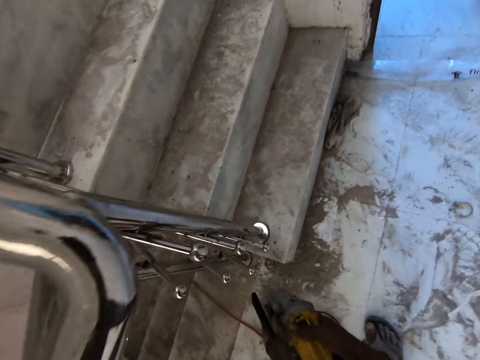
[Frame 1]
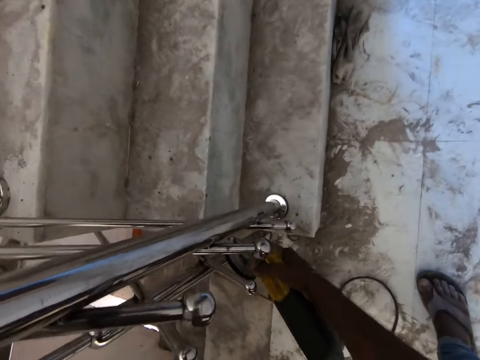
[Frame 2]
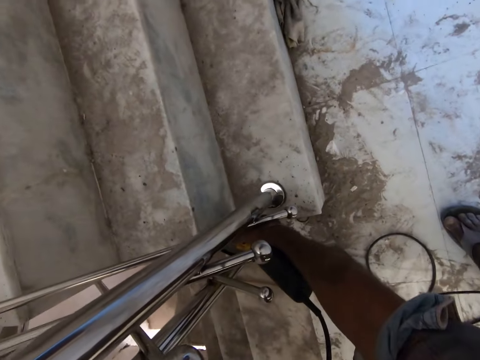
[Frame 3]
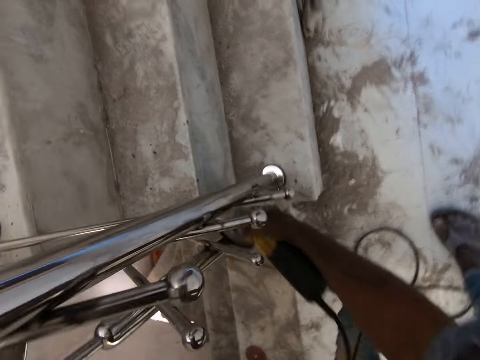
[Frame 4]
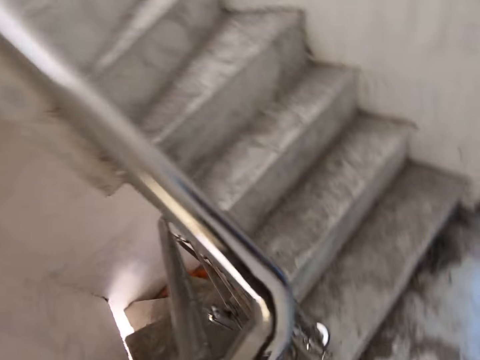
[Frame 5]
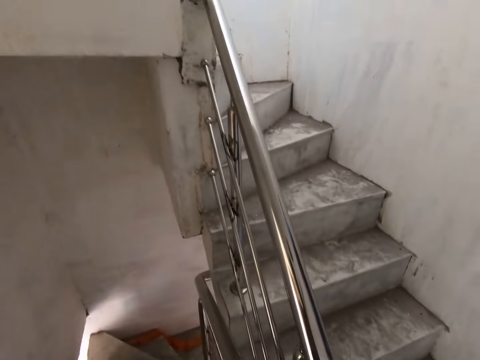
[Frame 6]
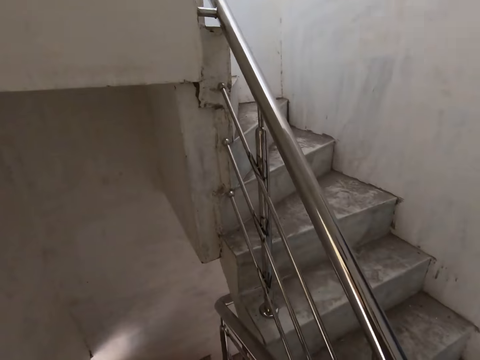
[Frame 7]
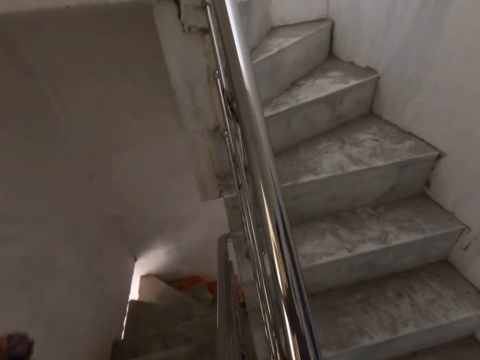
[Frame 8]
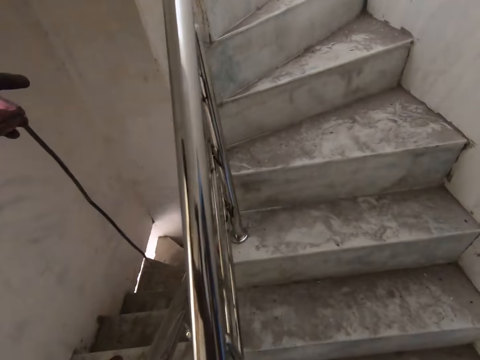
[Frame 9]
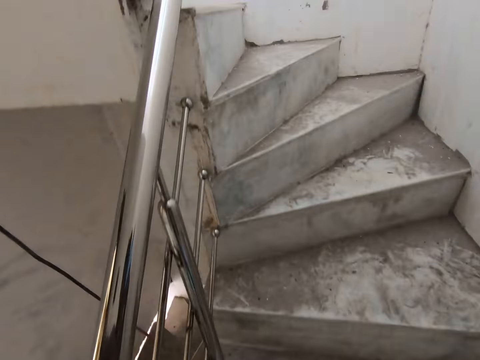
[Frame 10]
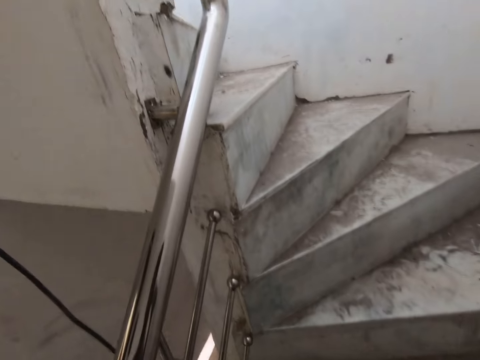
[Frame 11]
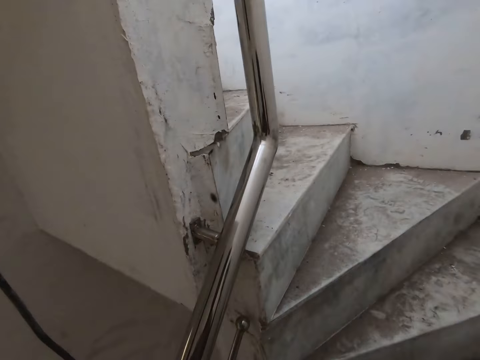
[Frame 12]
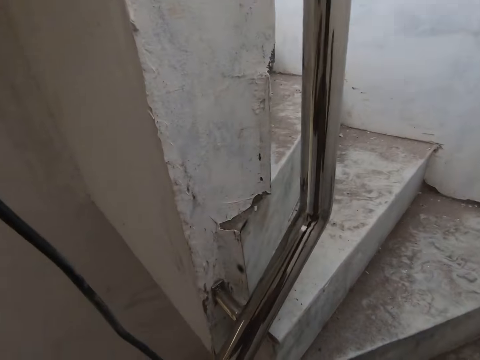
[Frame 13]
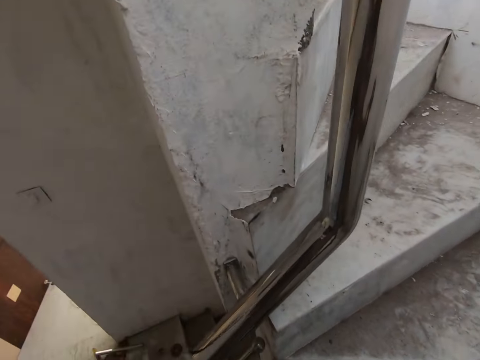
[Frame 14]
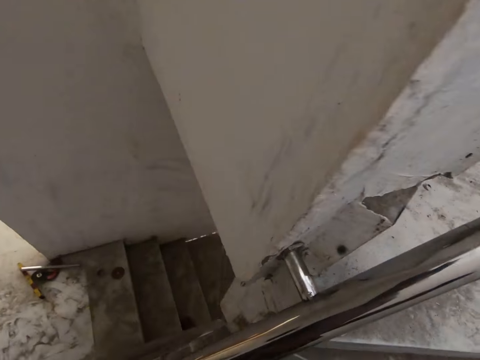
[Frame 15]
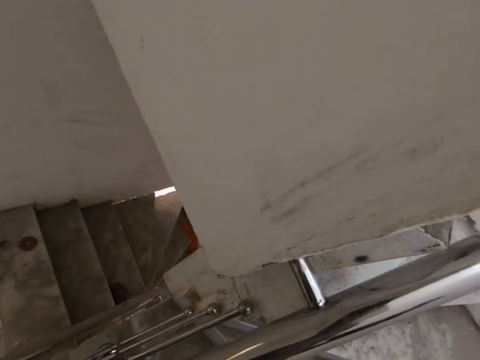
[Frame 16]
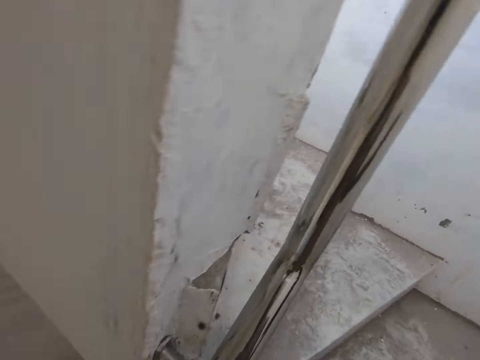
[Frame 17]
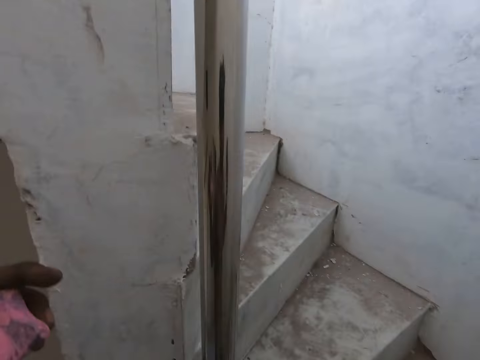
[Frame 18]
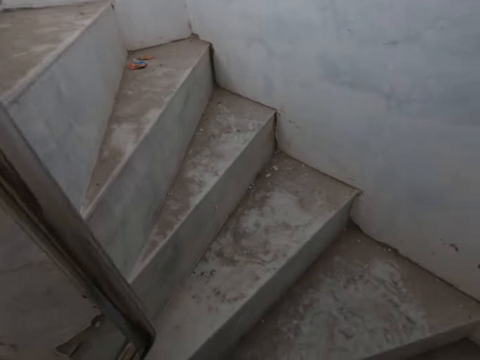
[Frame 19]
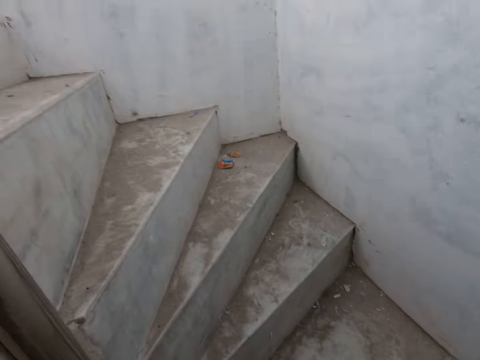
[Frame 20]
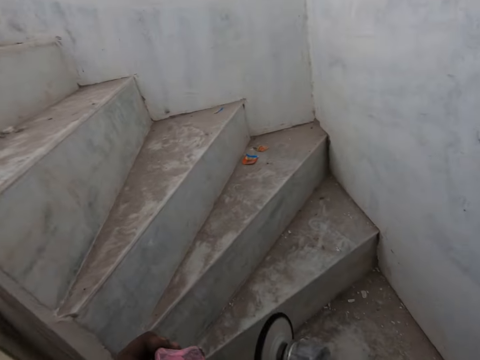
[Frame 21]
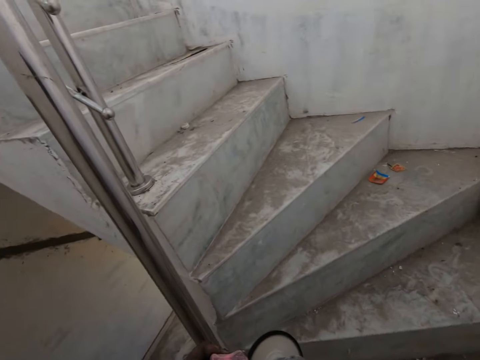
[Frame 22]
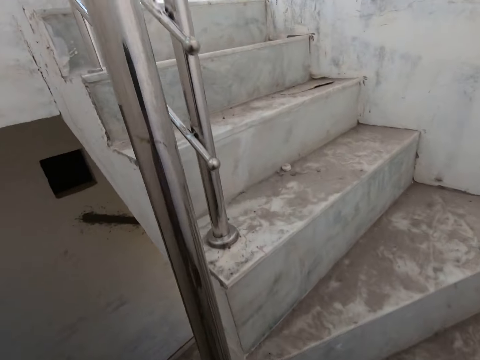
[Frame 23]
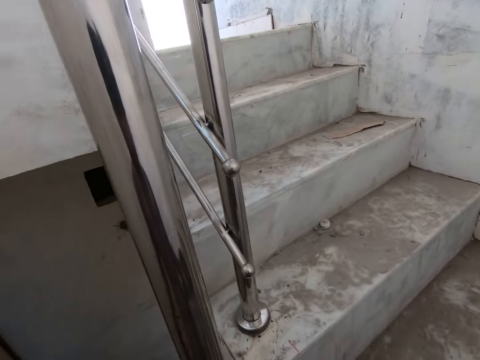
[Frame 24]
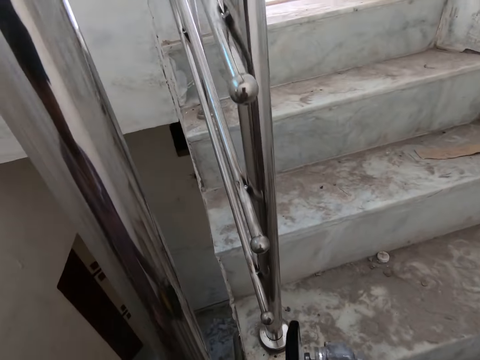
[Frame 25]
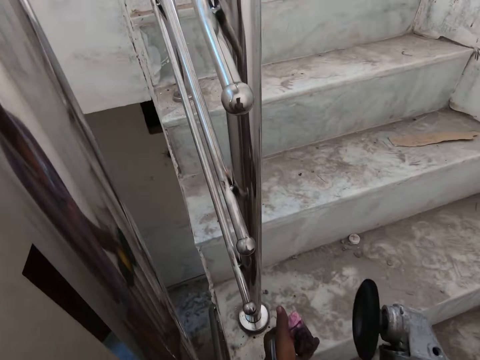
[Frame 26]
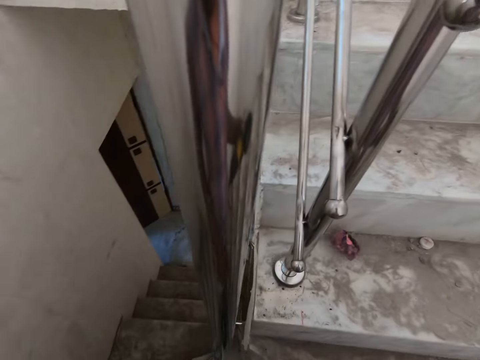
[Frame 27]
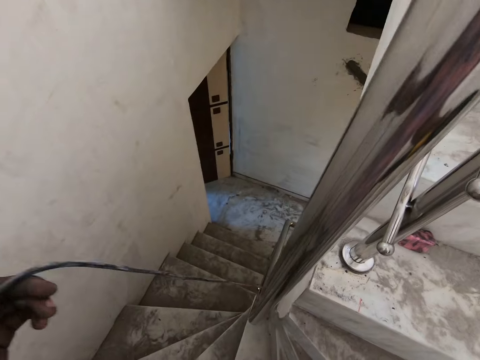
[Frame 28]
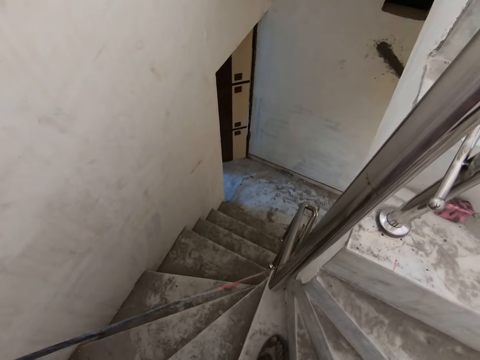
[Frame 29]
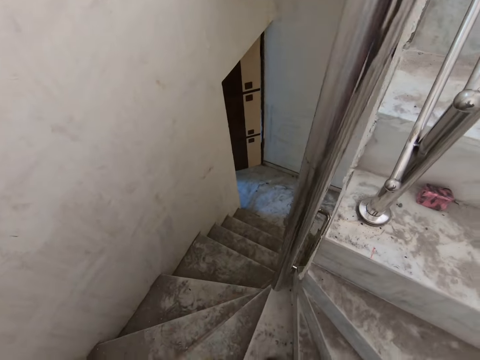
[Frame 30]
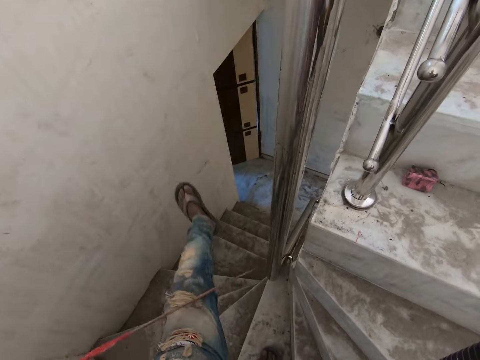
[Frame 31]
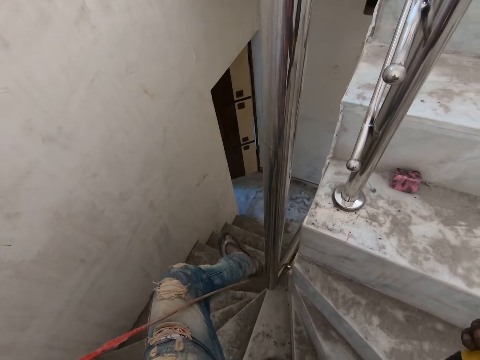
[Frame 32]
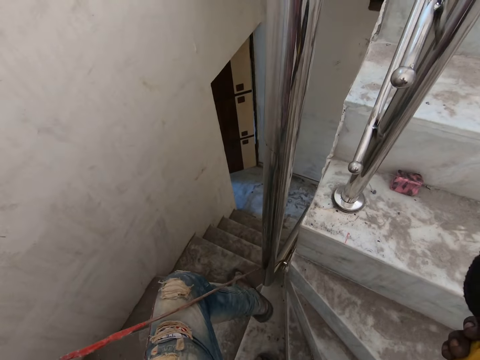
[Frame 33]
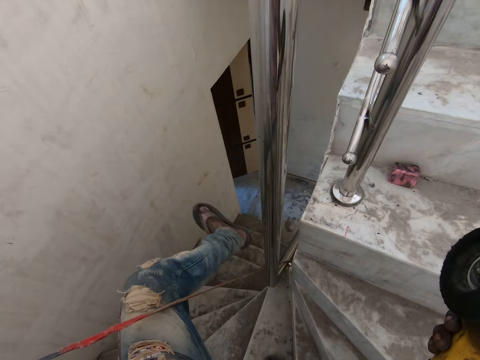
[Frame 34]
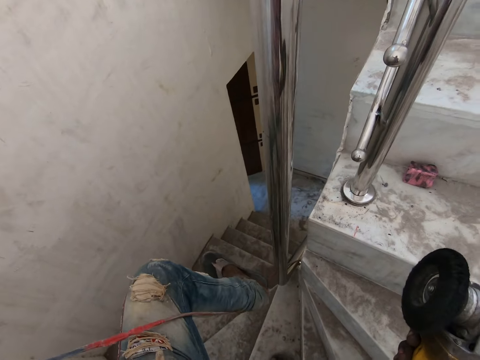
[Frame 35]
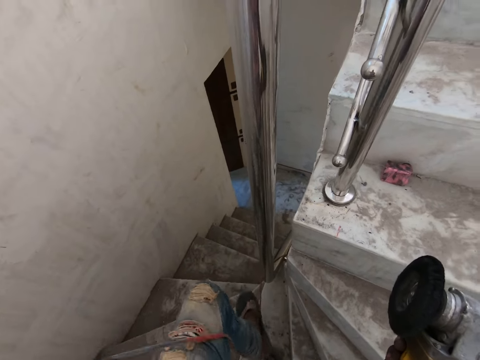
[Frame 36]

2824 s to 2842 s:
The camera wearer drops the corded grinder in his right hand on the floor. He sharpens the metal. He picks up the corded grinder in his right hand from the floor. He looks around. He pulls the cord of the corded grinder in his right hand with his left hand. He lifts the wire. He looks around. He moves the hands. He cleans the corded grinder in his right hand with the abrasive polishing block in his left hand. He drops the abrasive polishing block in his left hand on the staircase. He pulls the cord of the corded grinder in his right hand with his left hand. He lifts the wire. He uses his left leg to hold the cord of the corded grinder in his right hand. He moves the leg.

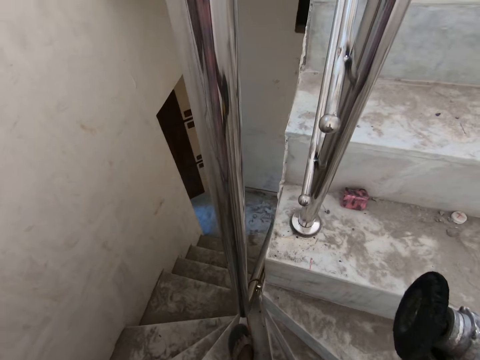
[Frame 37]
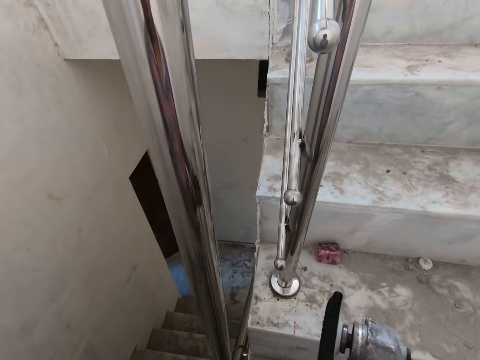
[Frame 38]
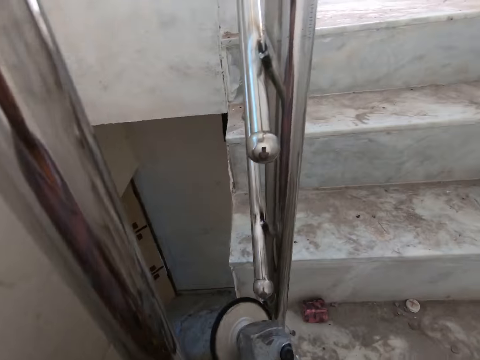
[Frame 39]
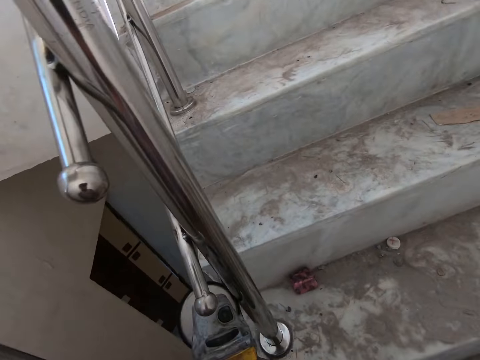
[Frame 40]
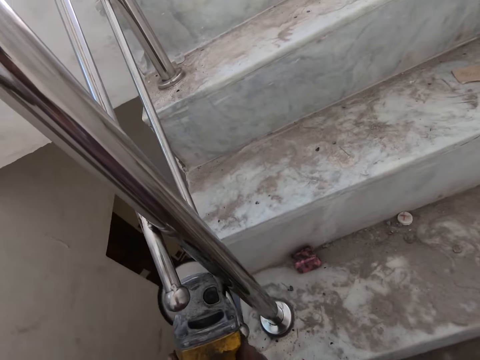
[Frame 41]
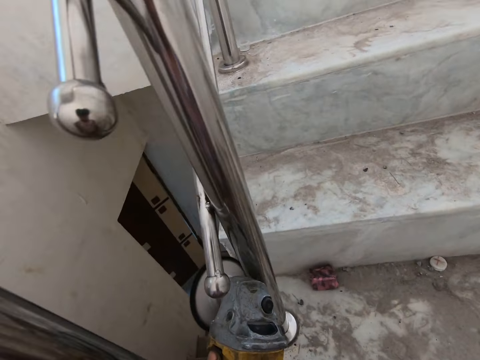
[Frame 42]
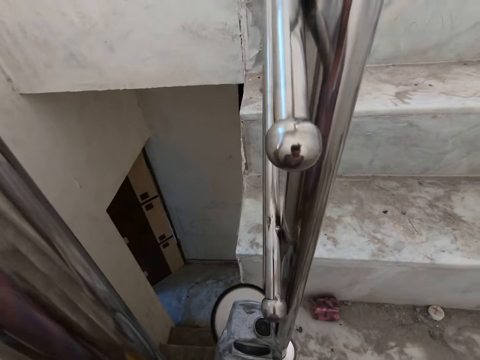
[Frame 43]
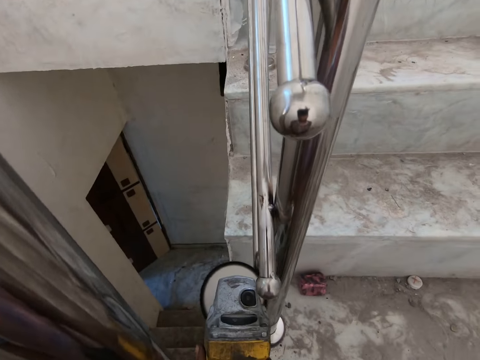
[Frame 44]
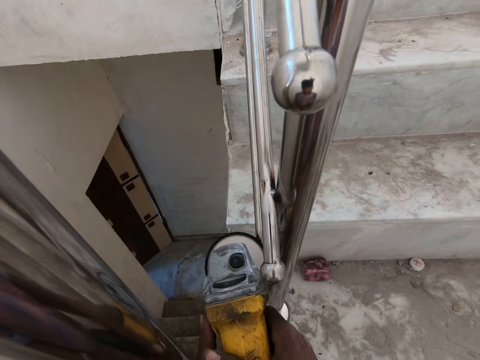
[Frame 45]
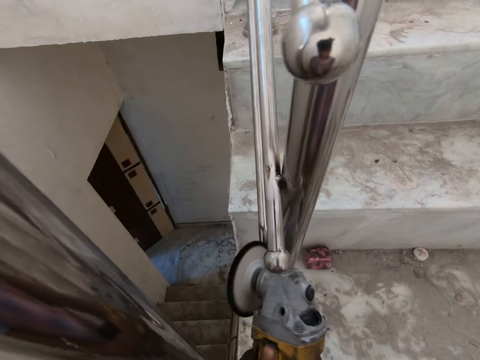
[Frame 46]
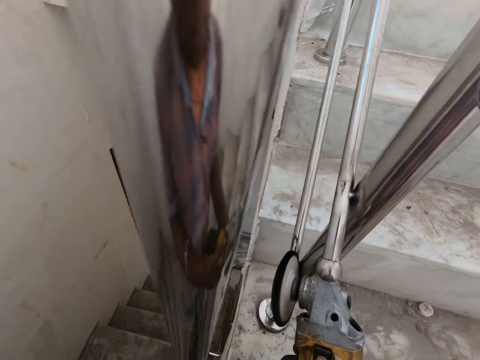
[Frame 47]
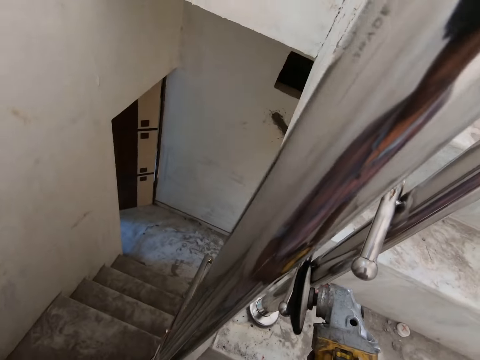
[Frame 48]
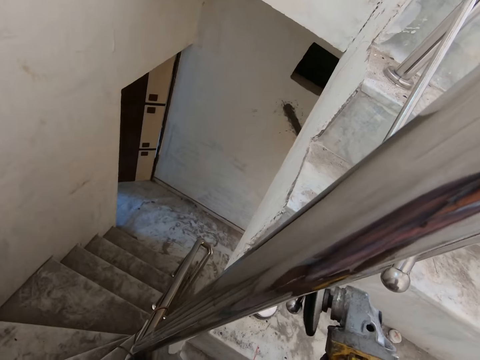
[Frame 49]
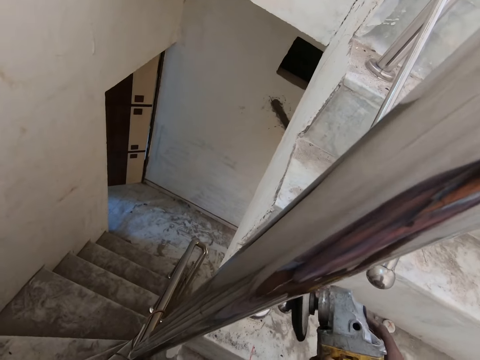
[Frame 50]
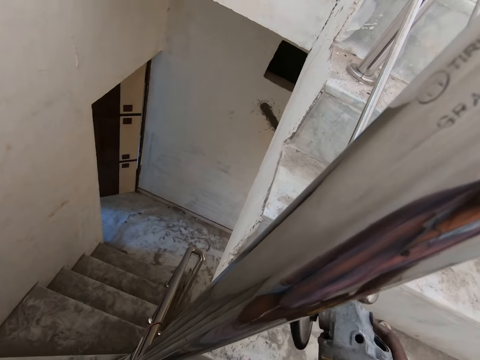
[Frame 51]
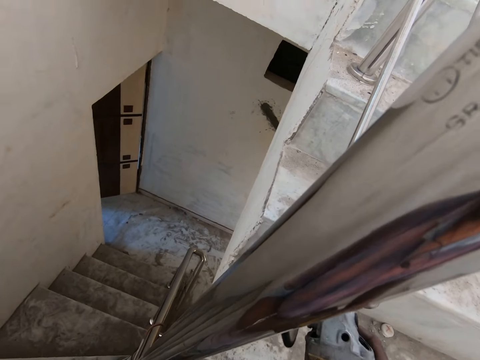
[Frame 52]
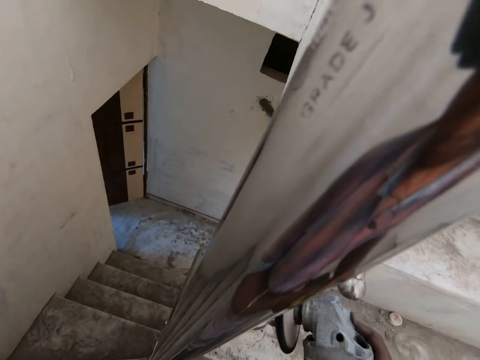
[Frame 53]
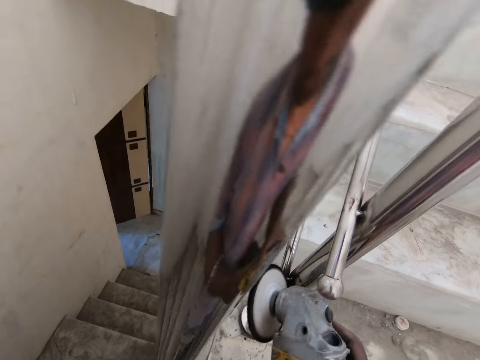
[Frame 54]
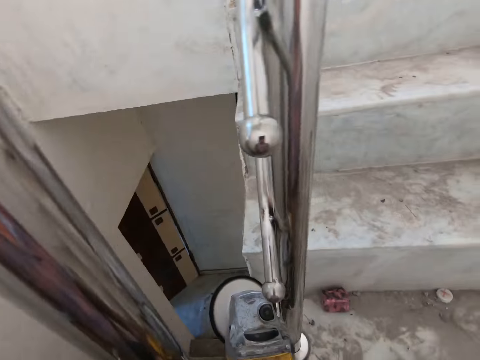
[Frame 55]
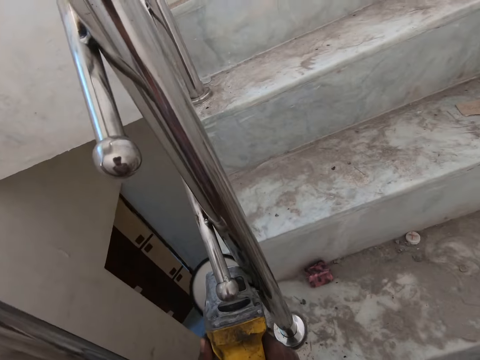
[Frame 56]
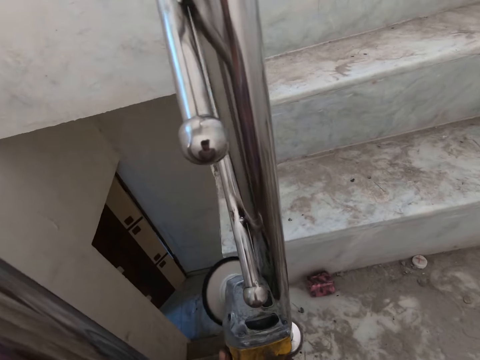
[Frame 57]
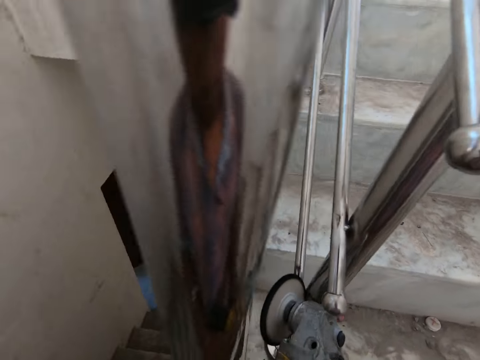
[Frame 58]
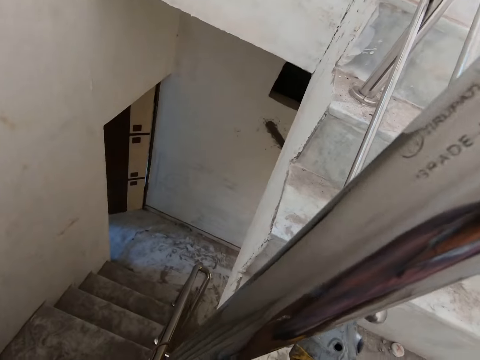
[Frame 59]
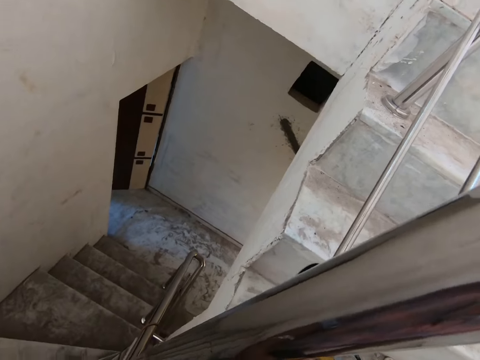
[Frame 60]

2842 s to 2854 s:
The camera wearer smoothens the staircase rail with the corded grinder in his right hand. He sharpens the metal.
